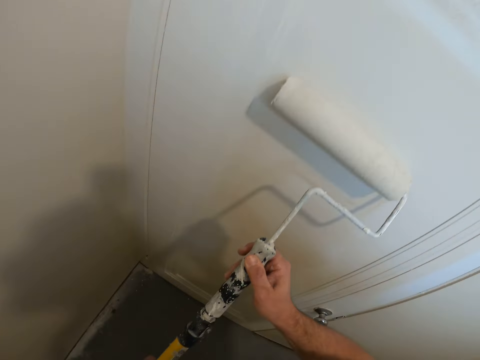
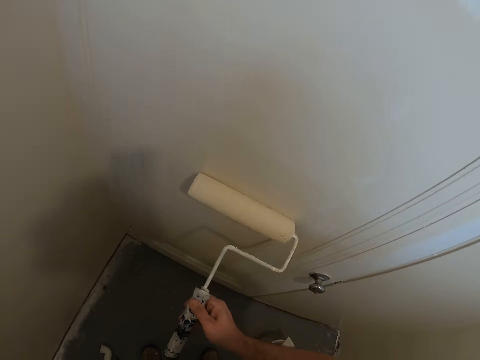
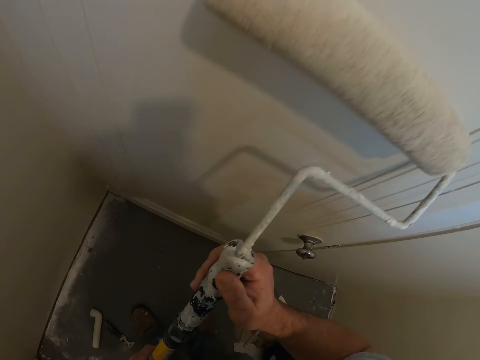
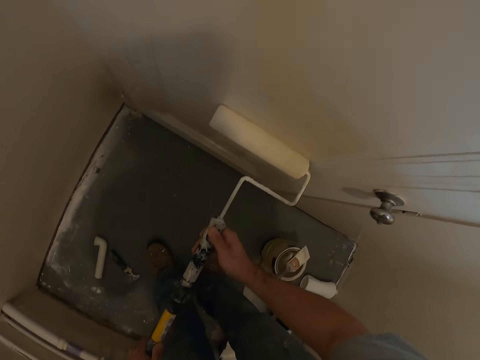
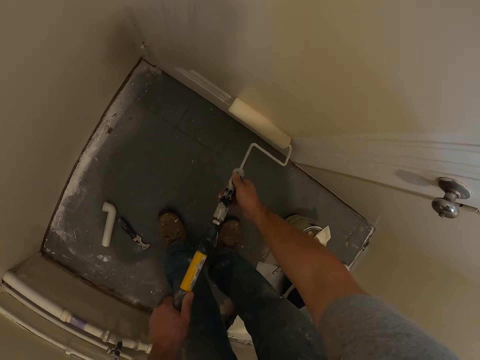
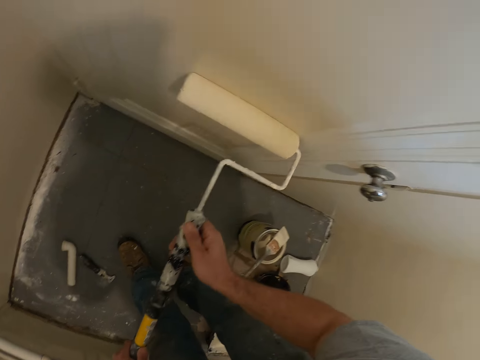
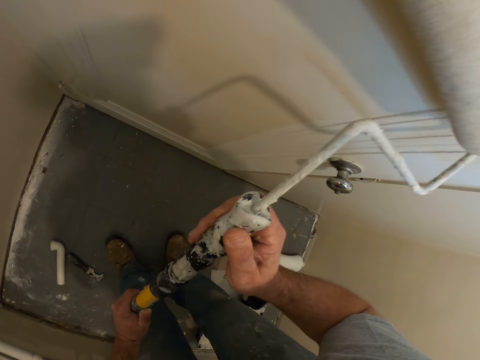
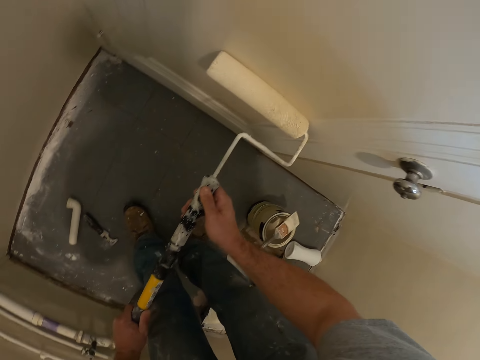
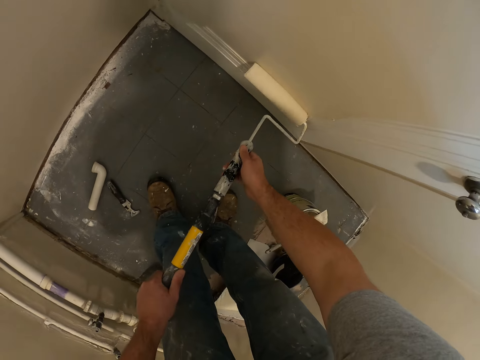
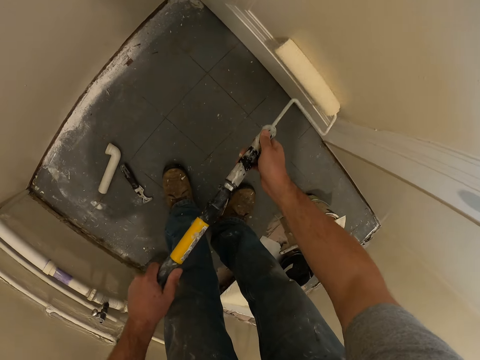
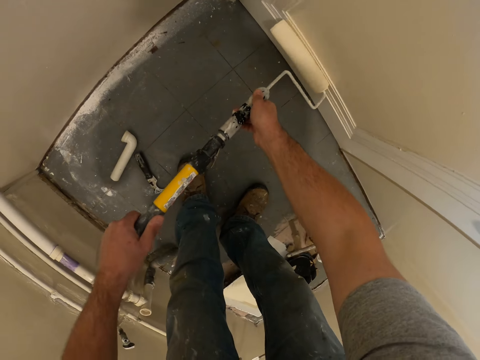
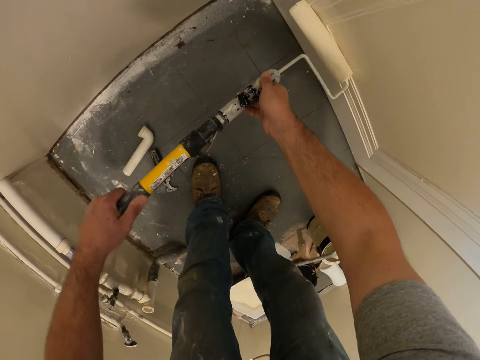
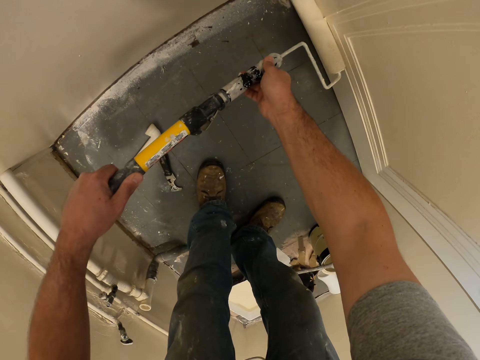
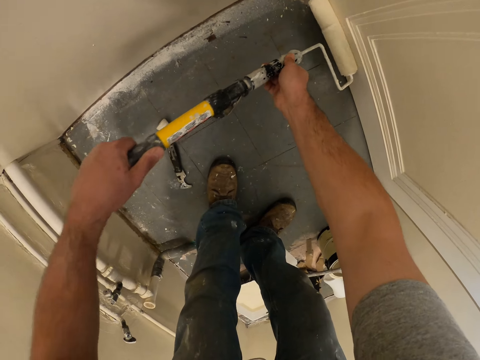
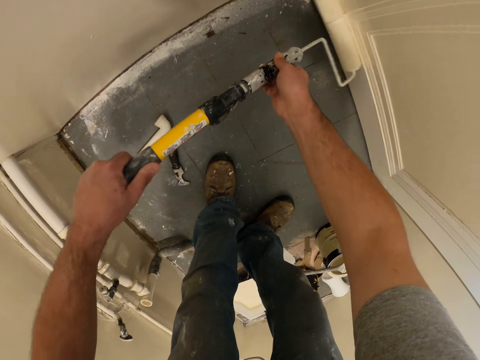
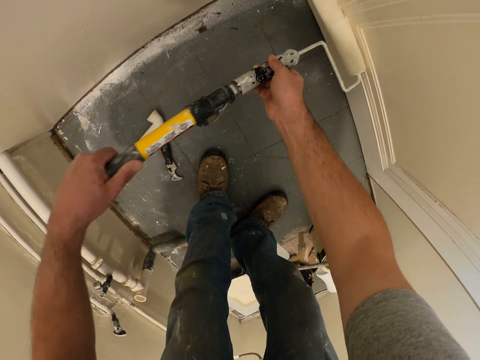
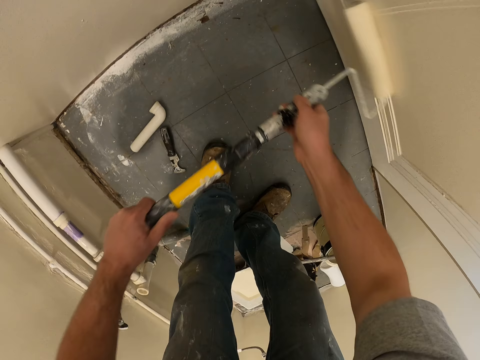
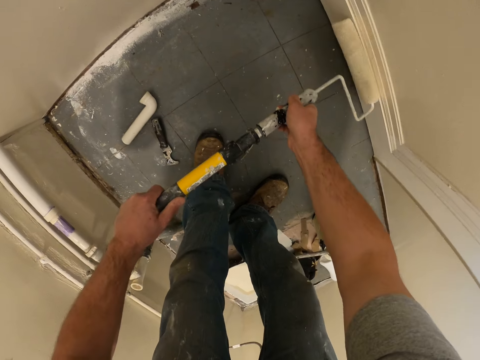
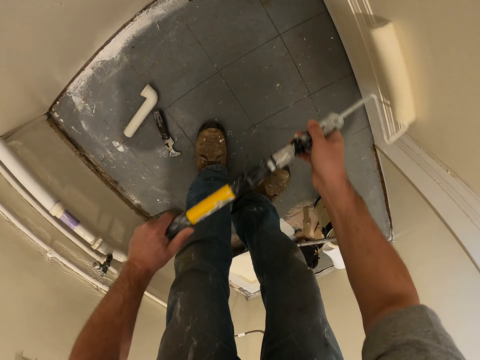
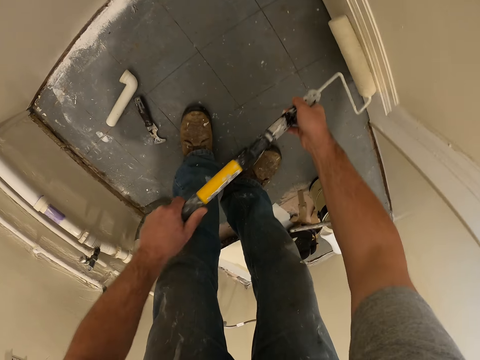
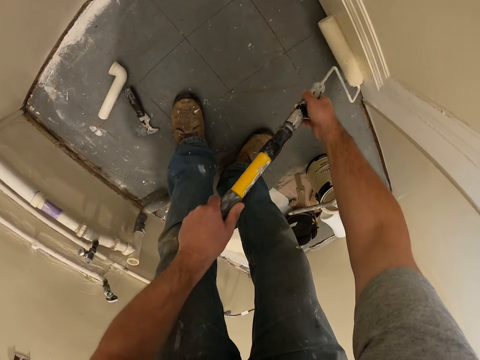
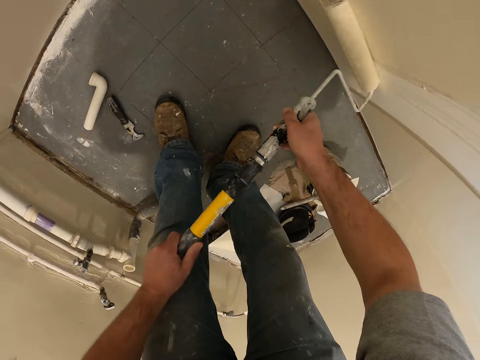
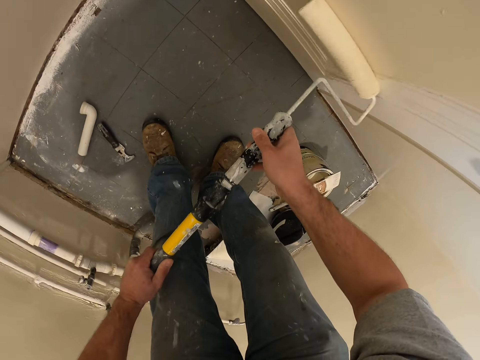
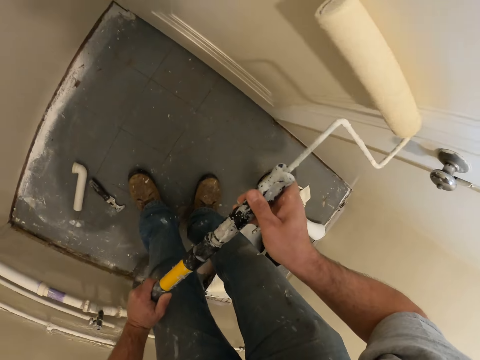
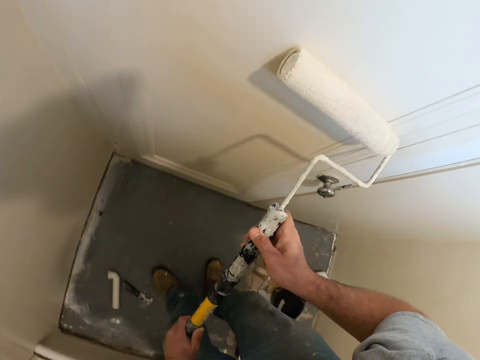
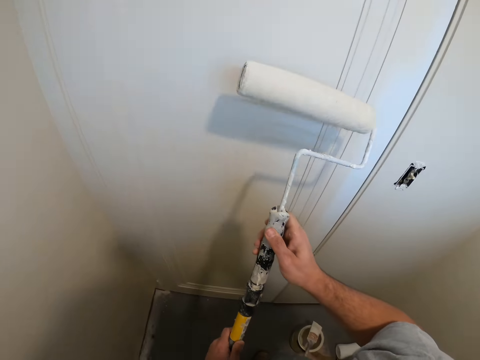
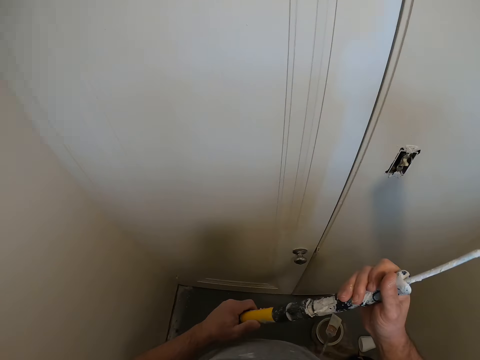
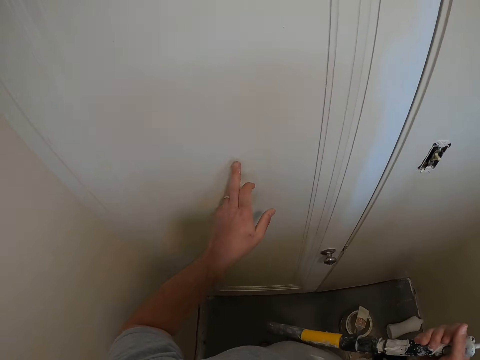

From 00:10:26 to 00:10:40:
The camera wearer touches the door with his left hand.

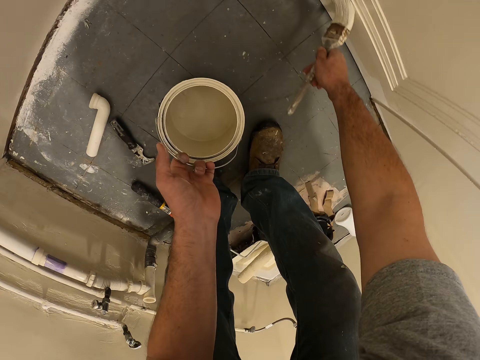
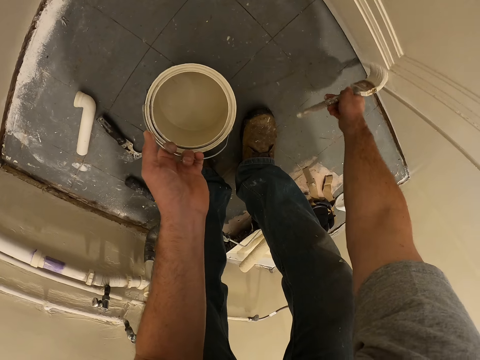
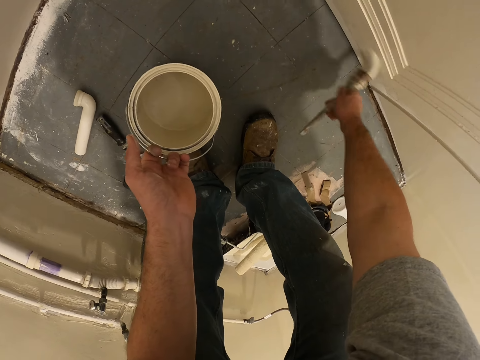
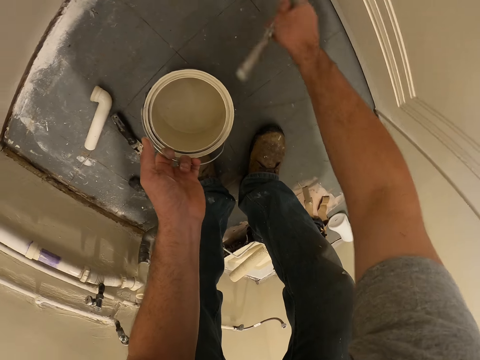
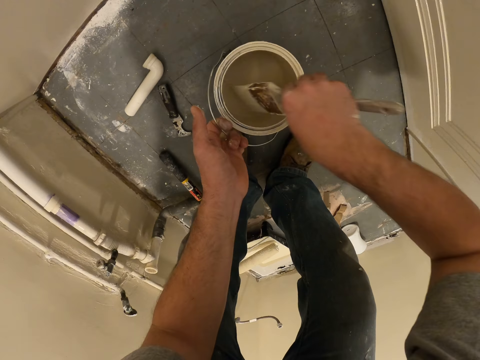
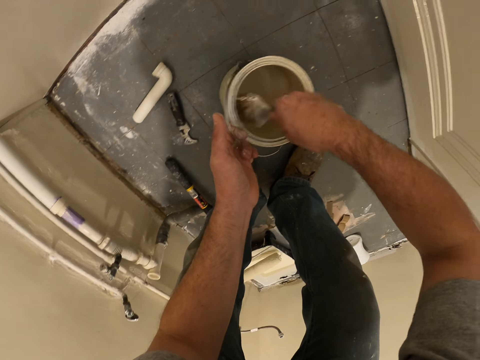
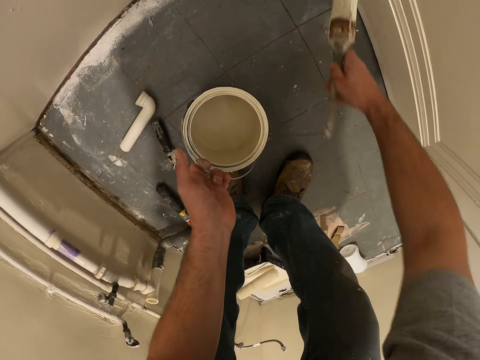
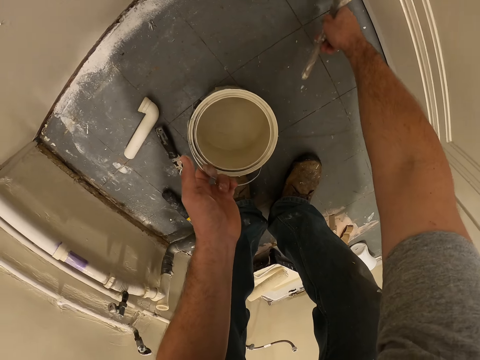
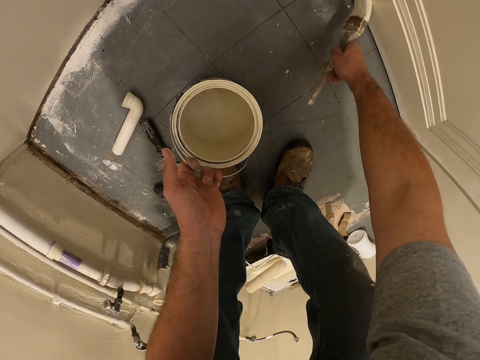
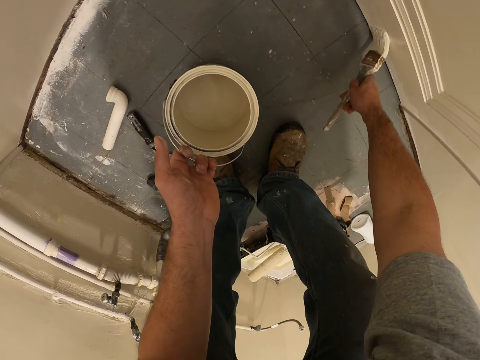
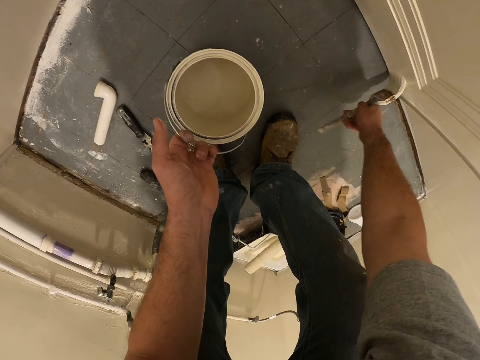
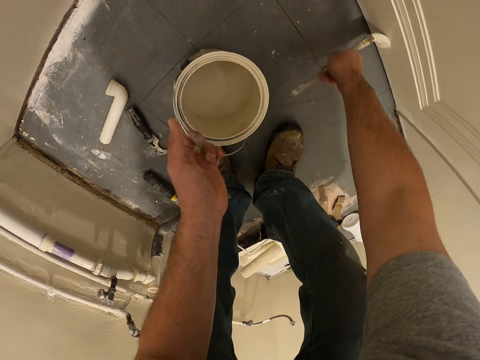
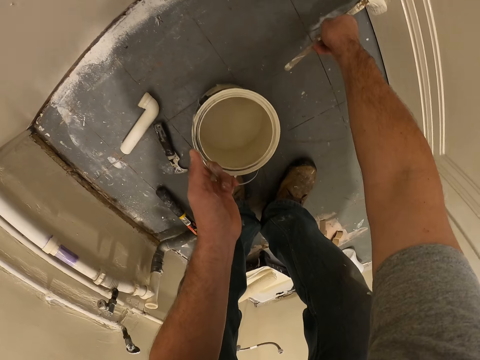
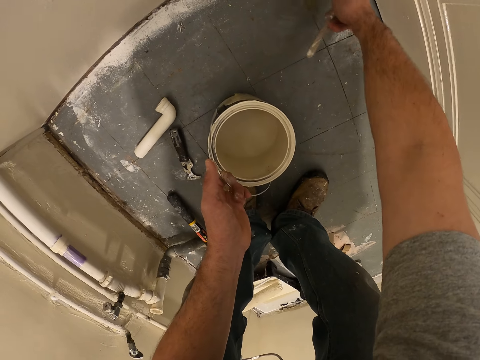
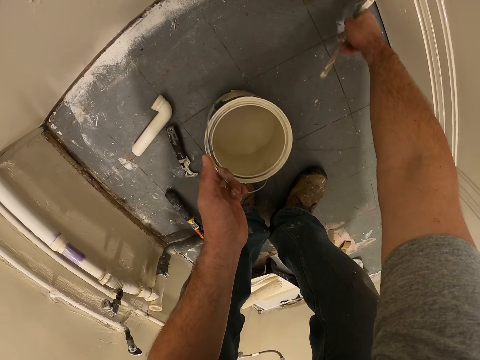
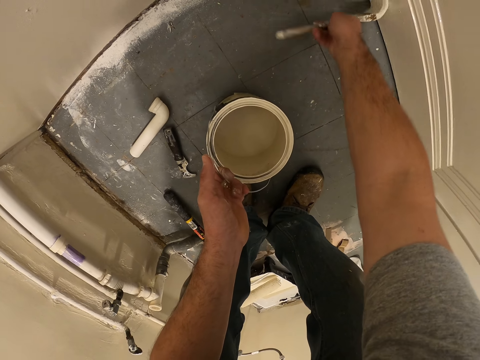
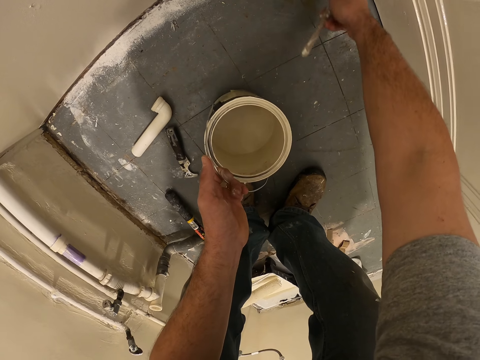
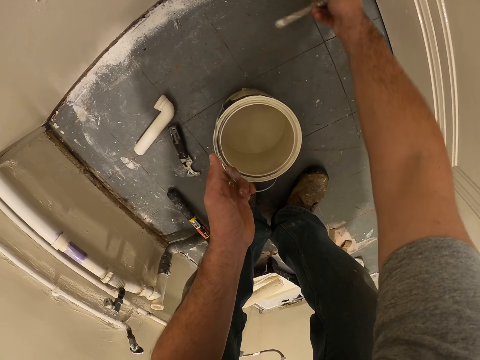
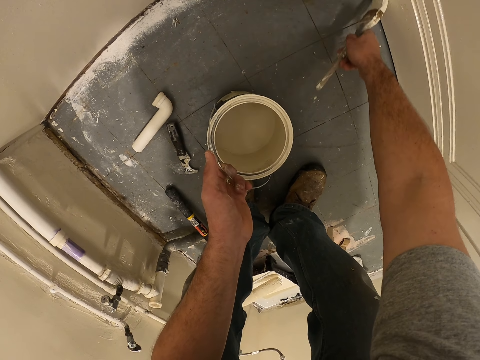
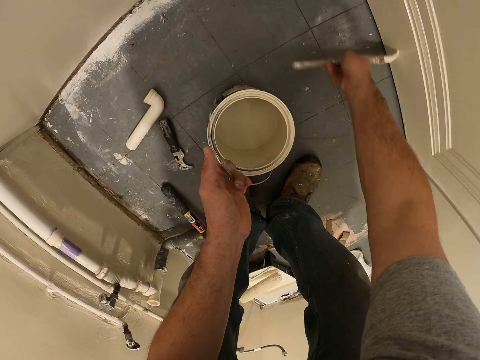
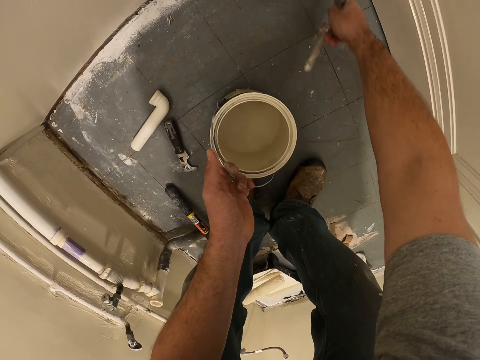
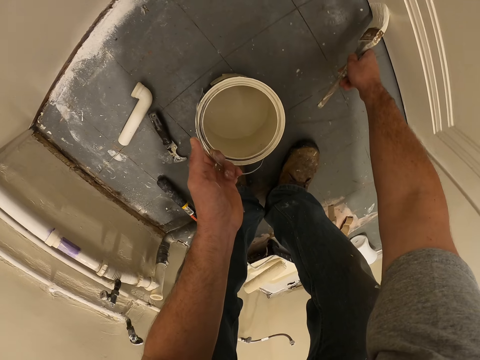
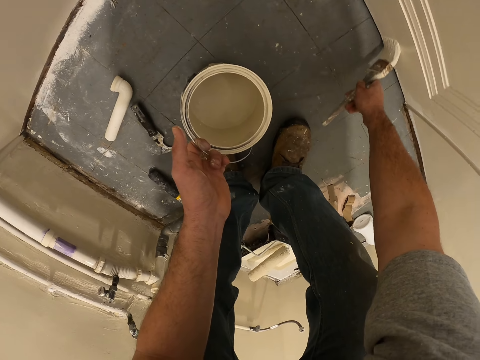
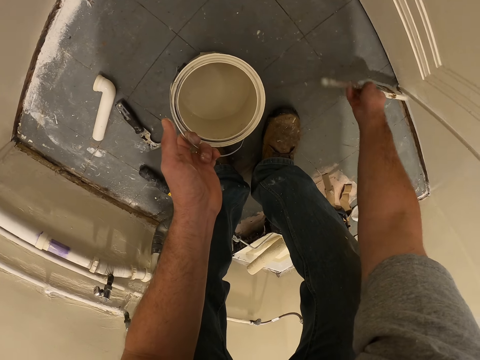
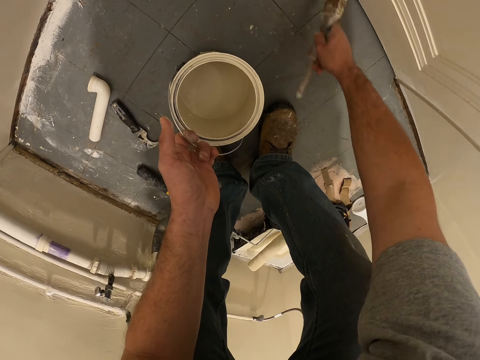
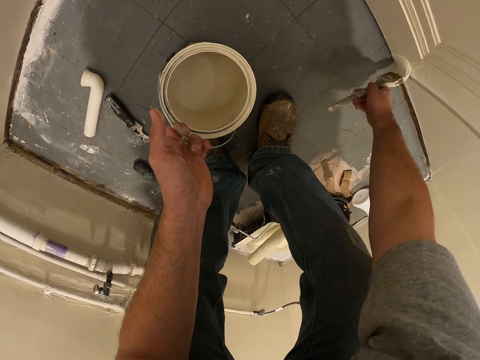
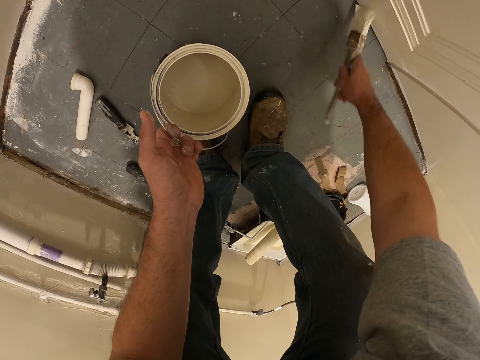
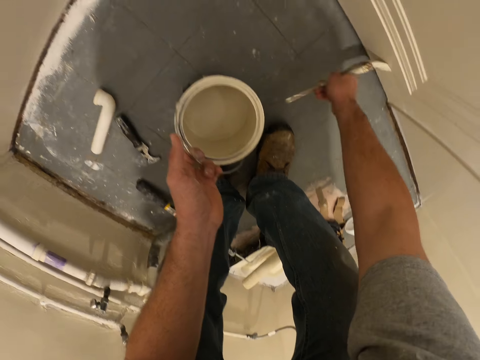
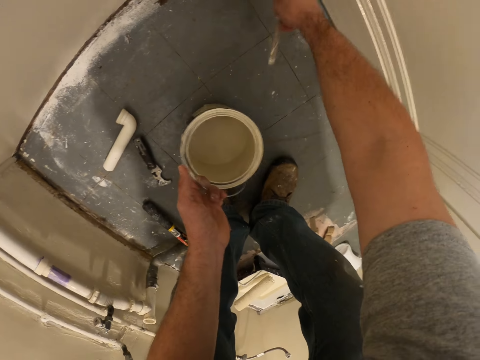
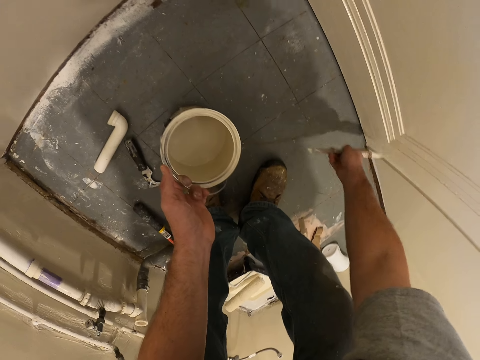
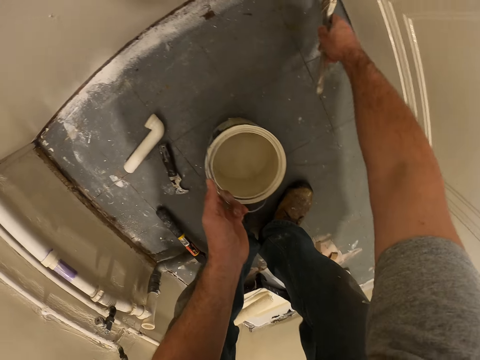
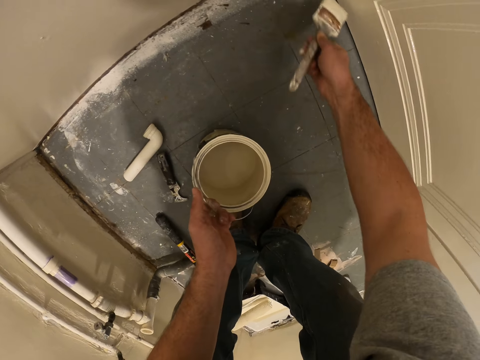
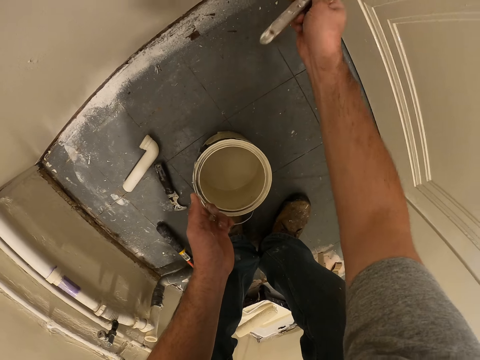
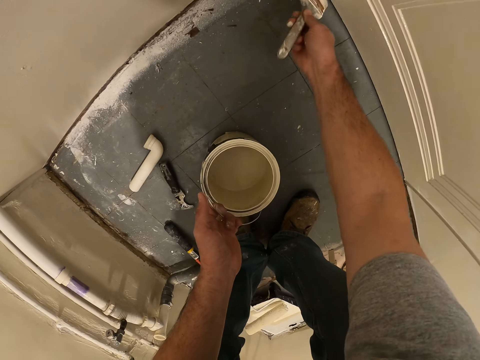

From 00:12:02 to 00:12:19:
The camera wearer dips the brush in the paint container. He paints the door with the brush in his right hand.
